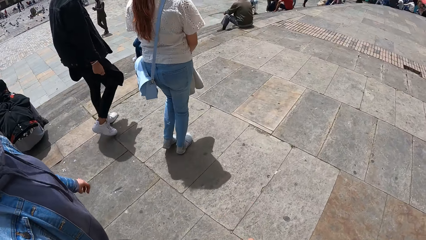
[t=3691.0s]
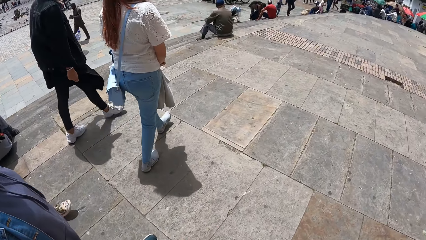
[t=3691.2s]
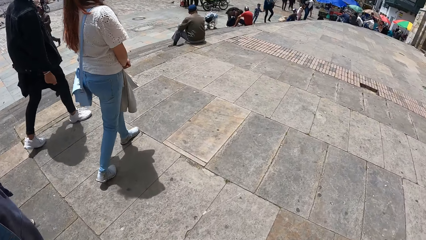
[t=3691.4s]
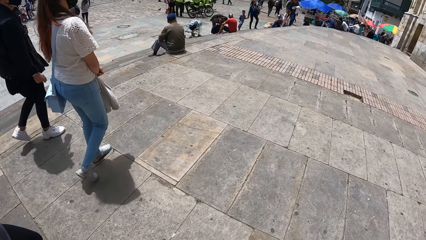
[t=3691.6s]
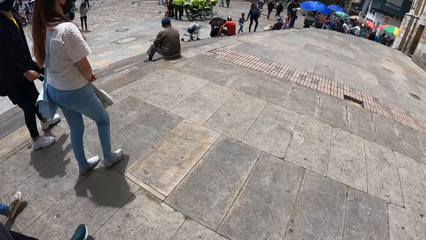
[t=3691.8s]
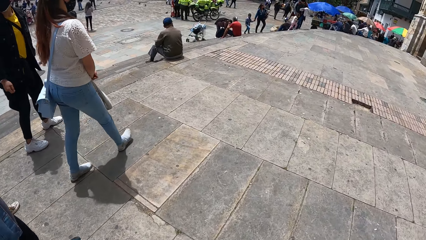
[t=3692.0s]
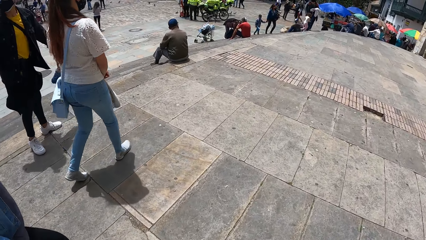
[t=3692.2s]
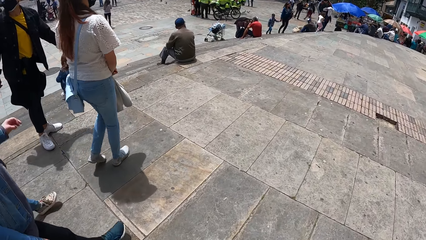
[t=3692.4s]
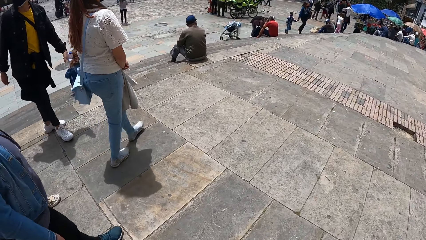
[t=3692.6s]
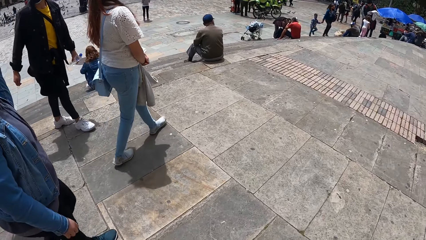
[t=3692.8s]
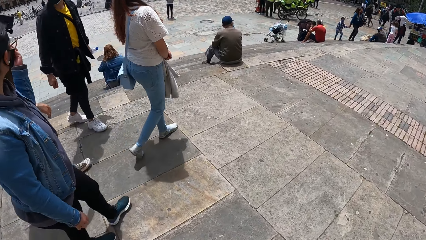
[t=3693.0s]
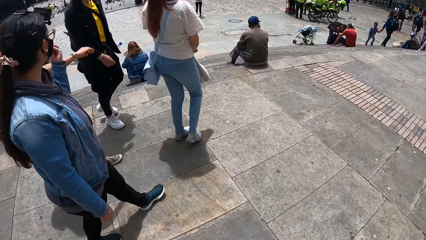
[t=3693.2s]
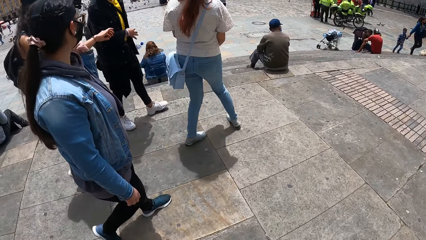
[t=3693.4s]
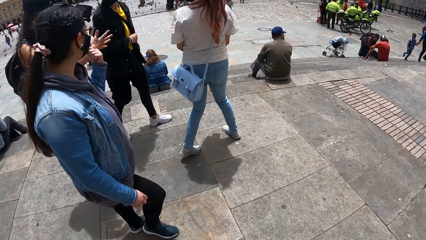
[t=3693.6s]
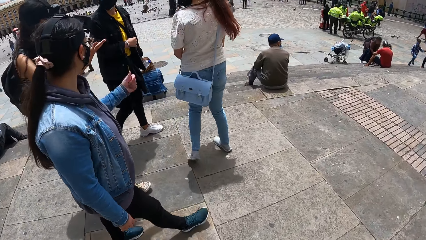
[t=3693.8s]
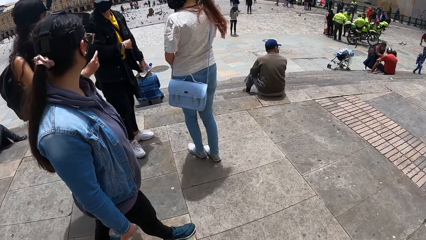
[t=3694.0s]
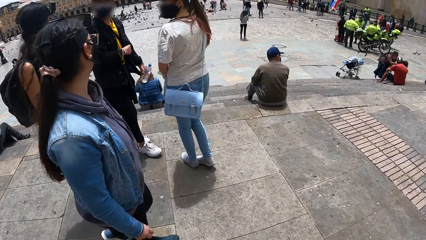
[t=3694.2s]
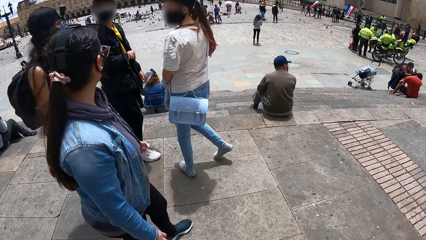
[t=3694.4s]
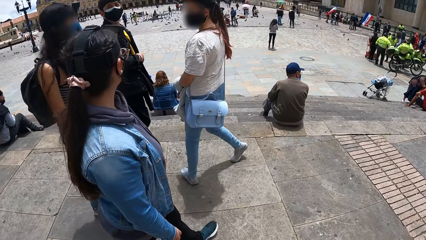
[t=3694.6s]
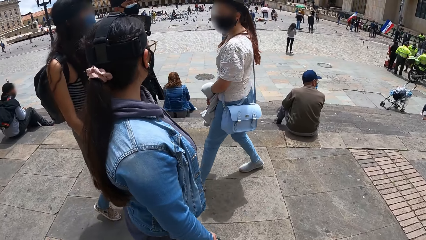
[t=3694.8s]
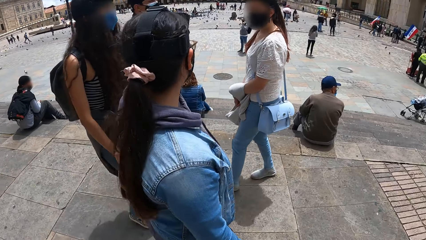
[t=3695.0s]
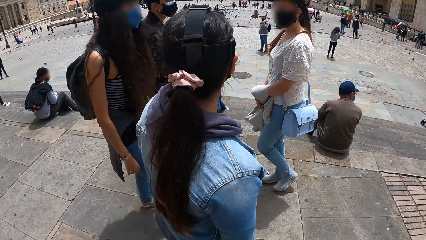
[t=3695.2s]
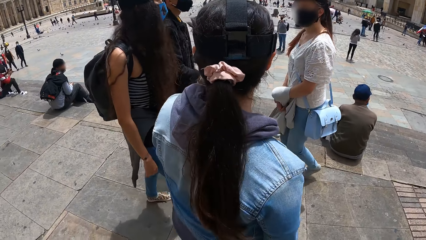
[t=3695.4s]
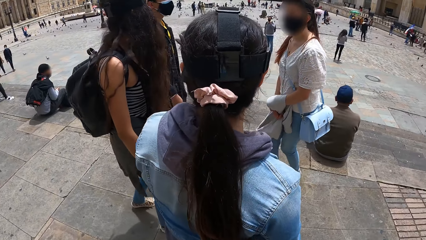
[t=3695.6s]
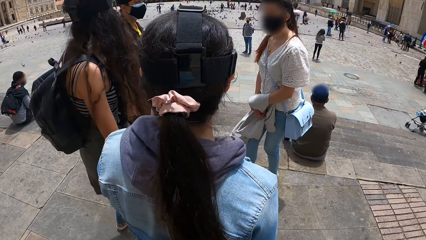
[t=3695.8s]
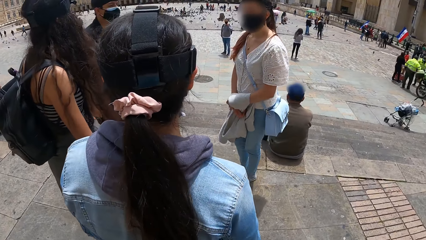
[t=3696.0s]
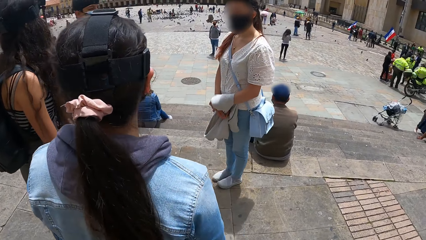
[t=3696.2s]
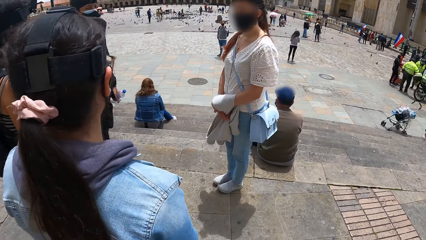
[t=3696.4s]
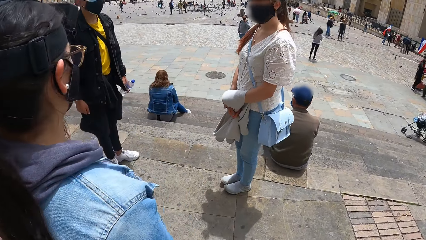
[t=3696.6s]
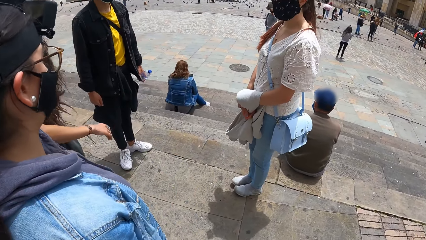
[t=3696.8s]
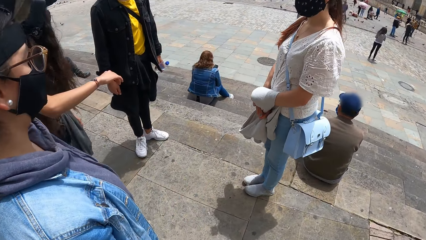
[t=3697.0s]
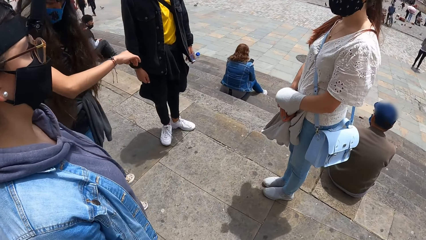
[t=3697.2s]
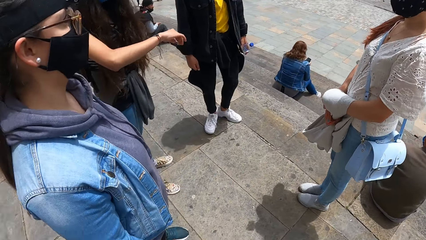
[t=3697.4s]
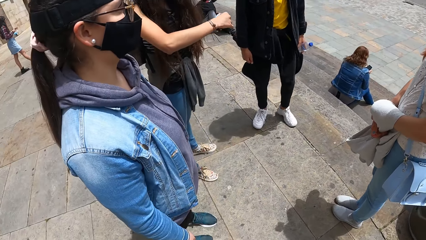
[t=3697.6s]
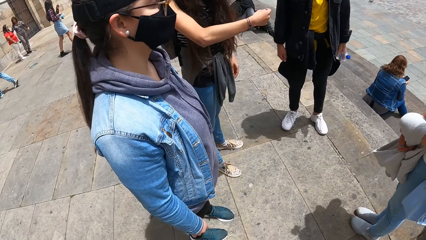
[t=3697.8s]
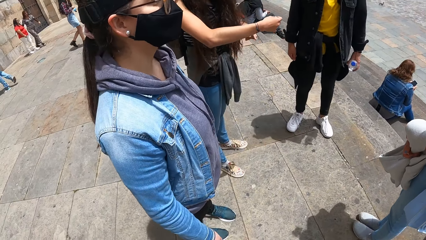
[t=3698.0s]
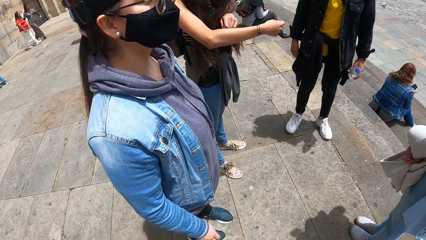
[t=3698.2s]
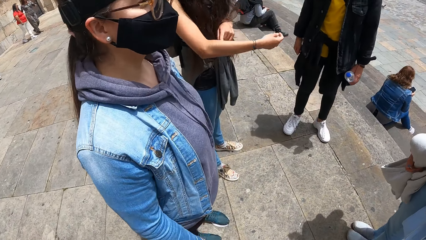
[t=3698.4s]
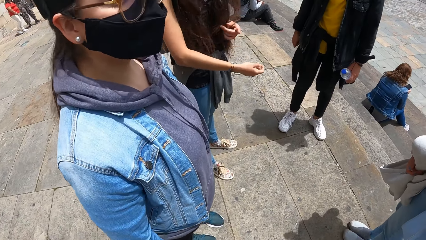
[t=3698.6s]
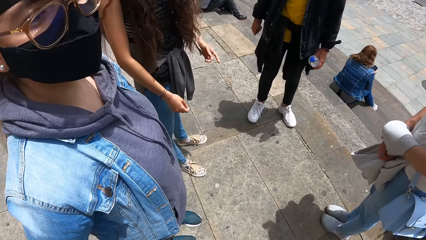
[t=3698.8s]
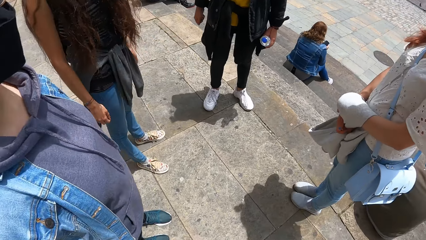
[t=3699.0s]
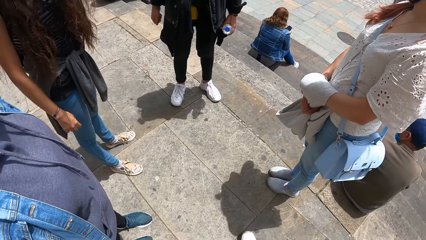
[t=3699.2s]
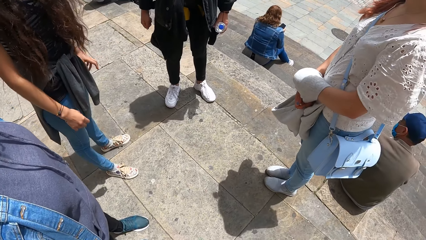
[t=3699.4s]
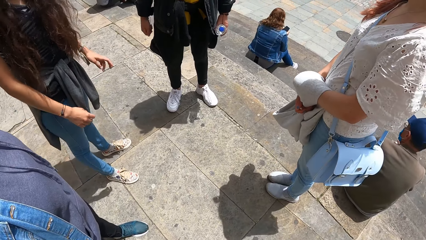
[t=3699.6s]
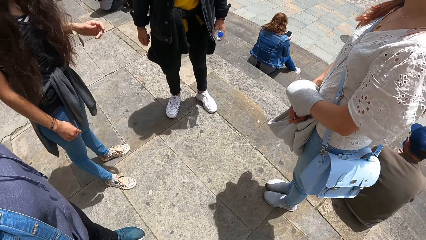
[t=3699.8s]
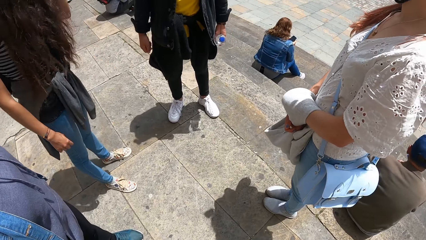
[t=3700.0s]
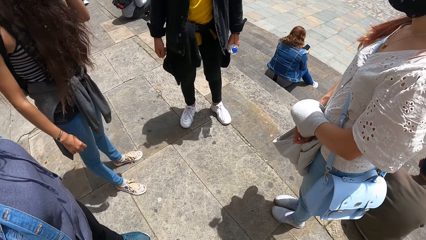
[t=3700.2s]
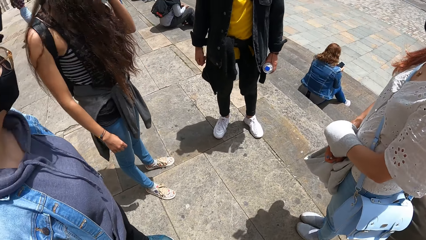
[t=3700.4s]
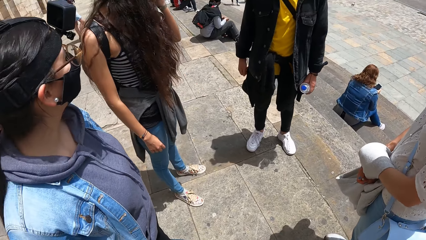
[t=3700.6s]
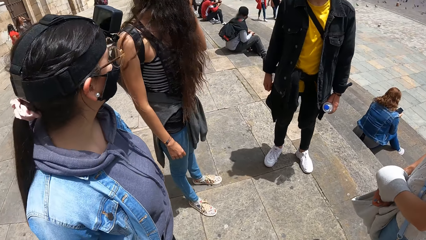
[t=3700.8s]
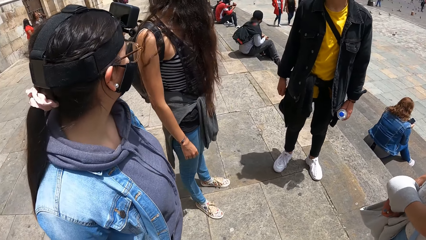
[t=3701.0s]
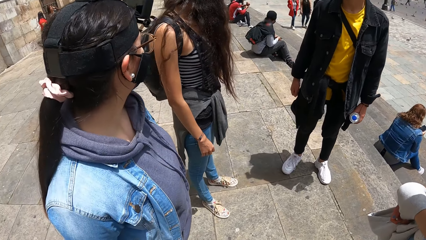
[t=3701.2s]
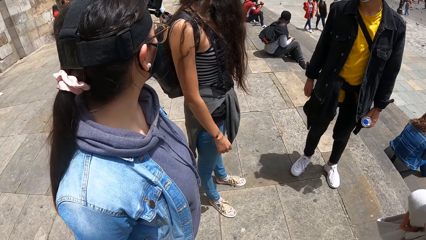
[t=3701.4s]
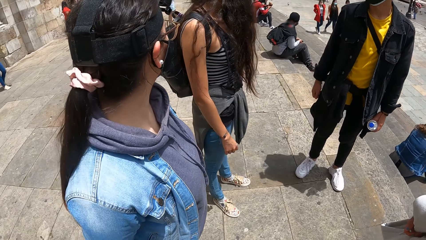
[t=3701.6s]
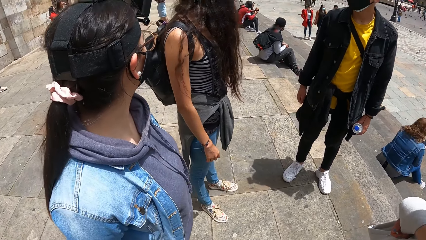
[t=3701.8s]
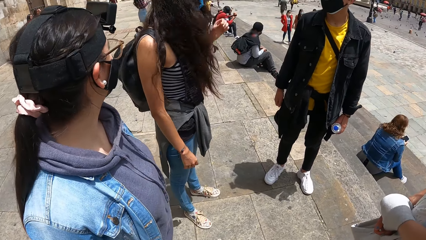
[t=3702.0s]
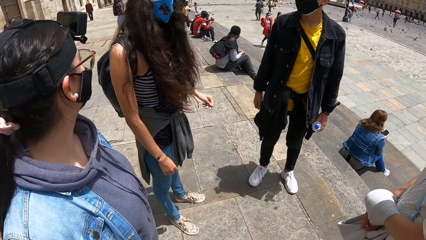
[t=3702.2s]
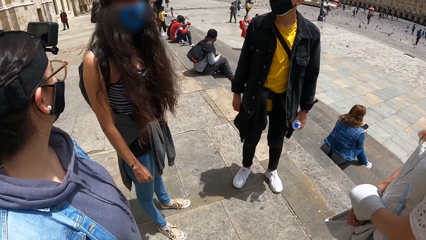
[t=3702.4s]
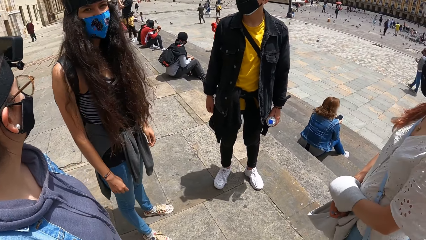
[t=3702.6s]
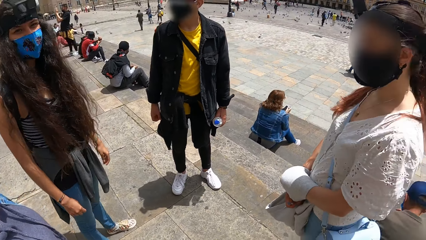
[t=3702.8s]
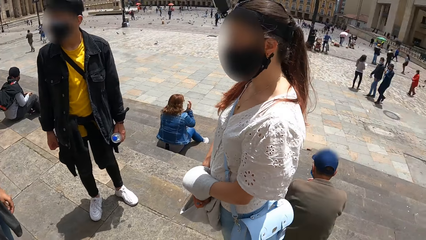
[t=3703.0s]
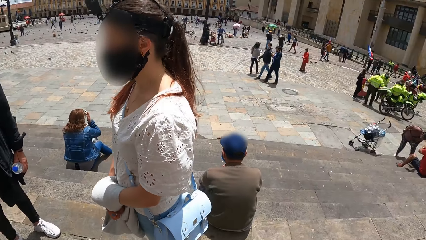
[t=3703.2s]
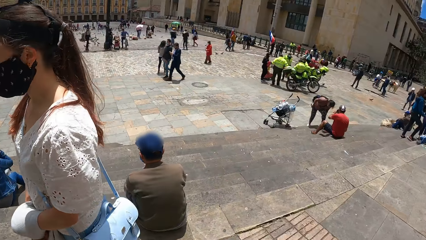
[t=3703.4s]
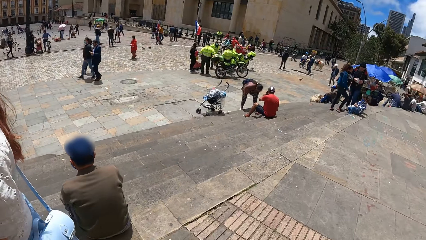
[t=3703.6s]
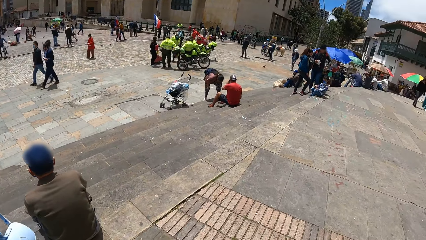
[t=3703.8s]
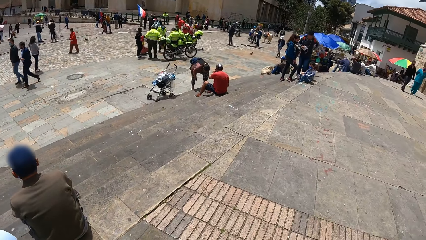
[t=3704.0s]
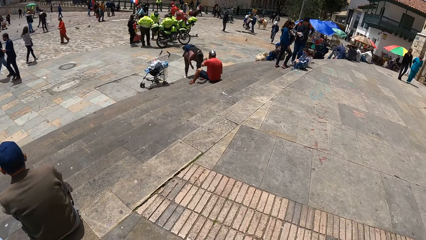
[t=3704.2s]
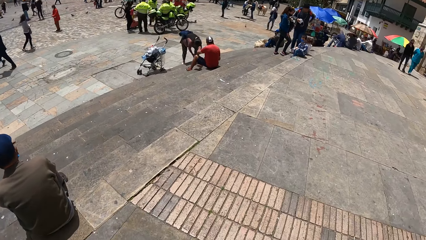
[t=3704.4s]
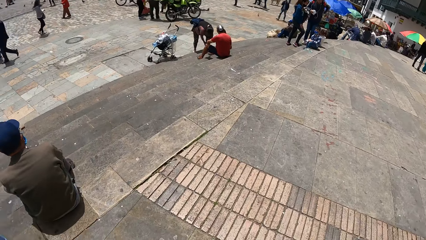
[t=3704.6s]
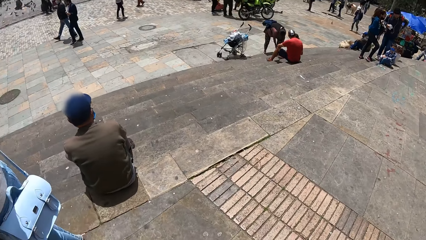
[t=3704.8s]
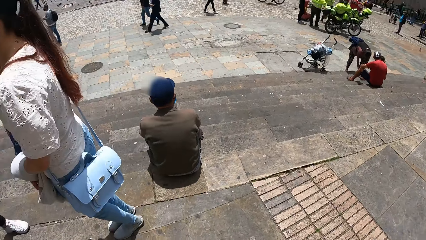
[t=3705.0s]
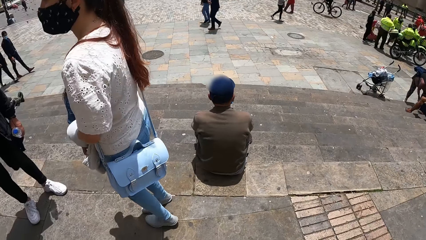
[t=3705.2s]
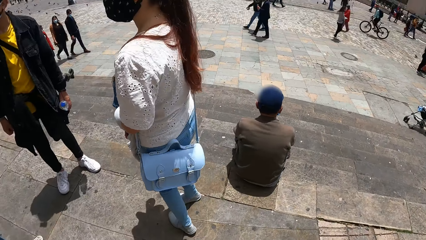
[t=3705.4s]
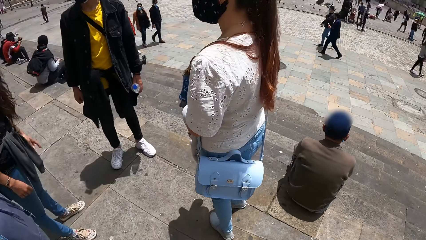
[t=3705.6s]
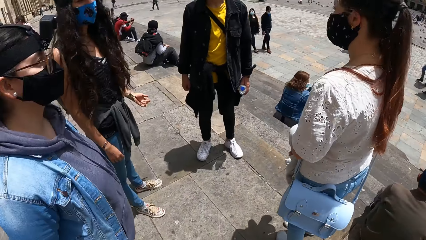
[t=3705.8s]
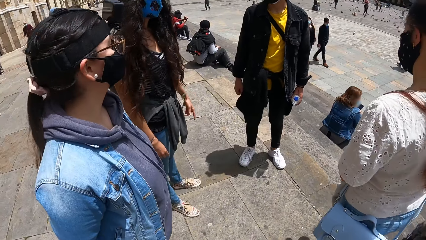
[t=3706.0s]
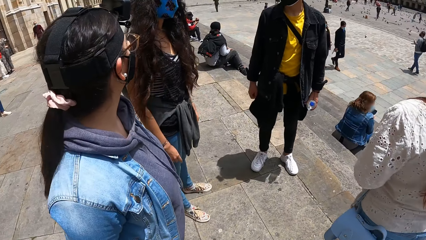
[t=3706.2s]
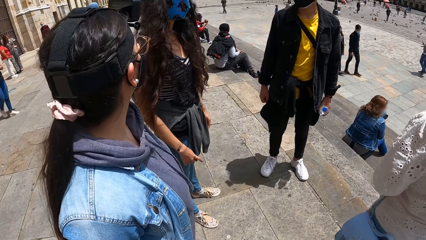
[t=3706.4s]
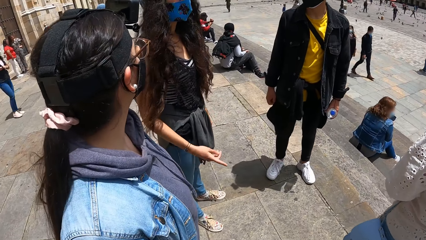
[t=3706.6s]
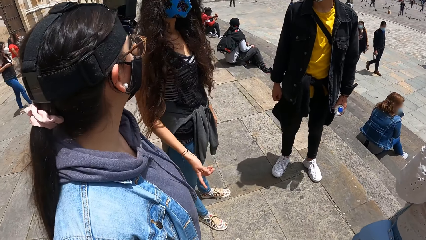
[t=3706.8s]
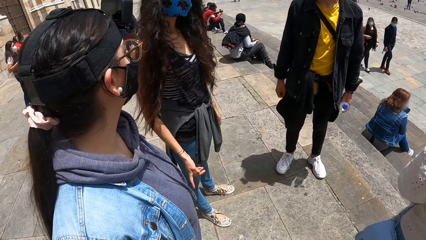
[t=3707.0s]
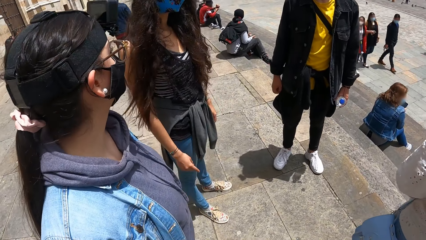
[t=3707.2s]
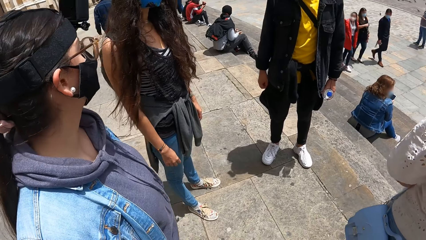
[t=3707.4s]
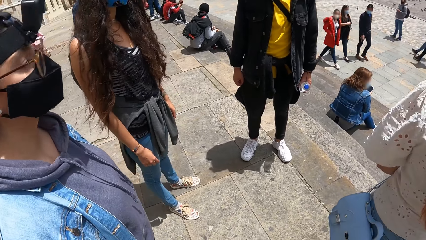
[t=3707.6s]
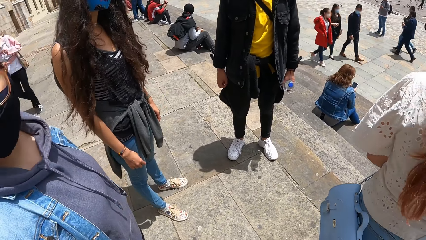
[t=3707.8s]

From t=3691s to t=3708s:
The camera wearer looks around. They interact with a man, a woman, another woman and a third woman.
